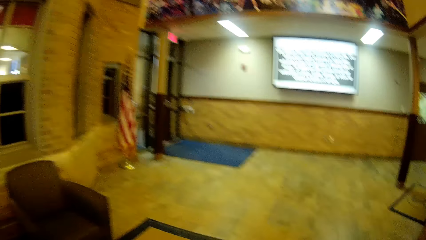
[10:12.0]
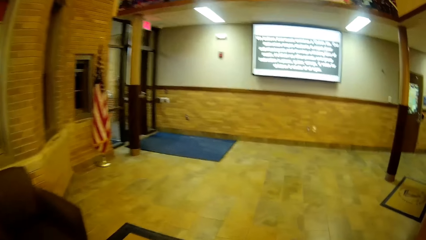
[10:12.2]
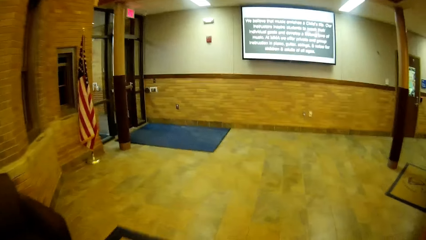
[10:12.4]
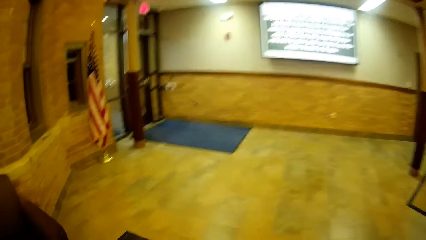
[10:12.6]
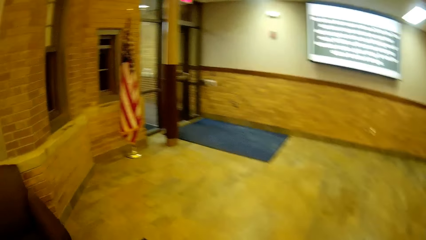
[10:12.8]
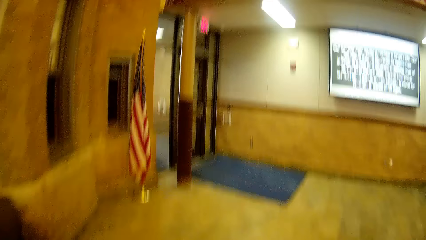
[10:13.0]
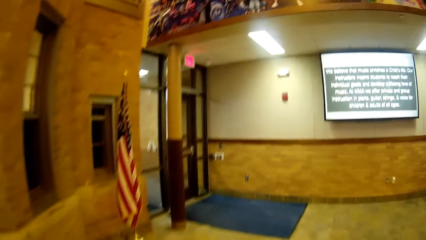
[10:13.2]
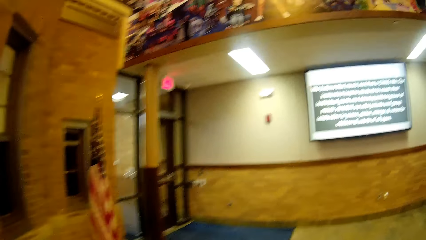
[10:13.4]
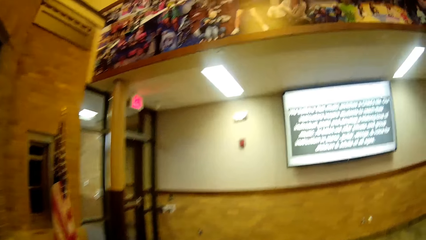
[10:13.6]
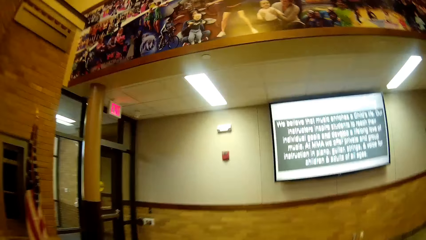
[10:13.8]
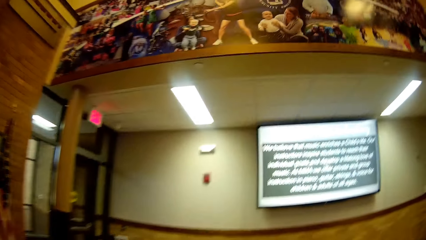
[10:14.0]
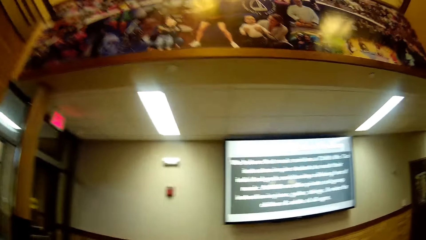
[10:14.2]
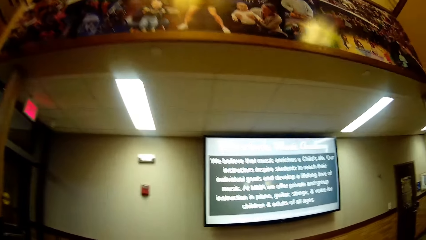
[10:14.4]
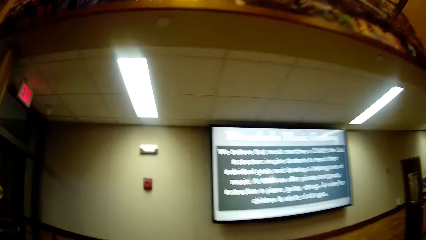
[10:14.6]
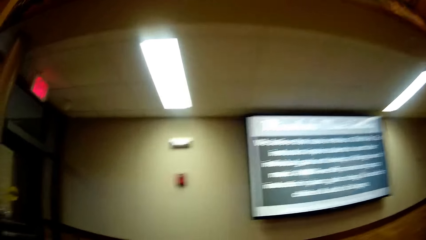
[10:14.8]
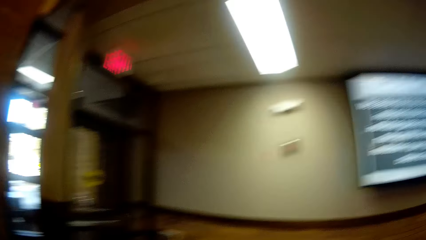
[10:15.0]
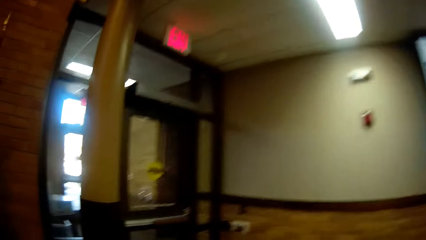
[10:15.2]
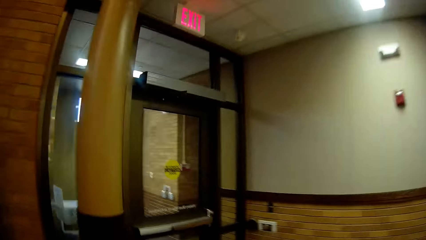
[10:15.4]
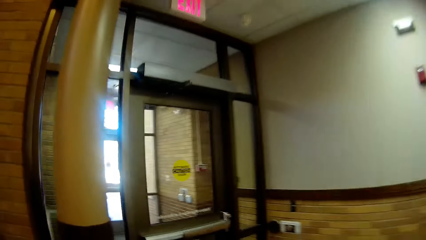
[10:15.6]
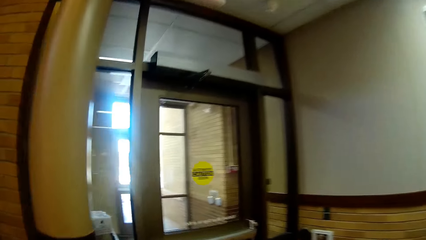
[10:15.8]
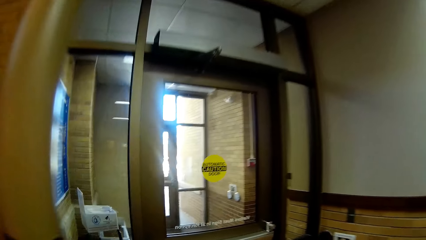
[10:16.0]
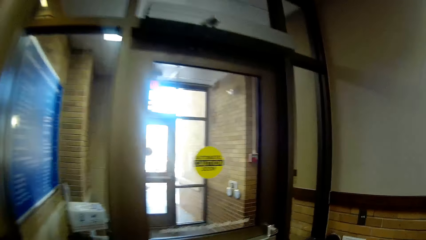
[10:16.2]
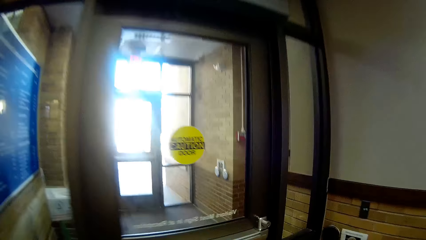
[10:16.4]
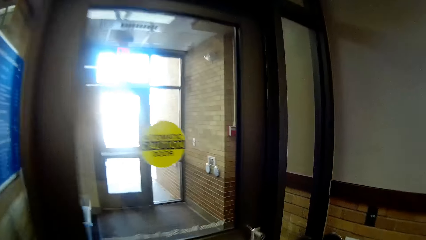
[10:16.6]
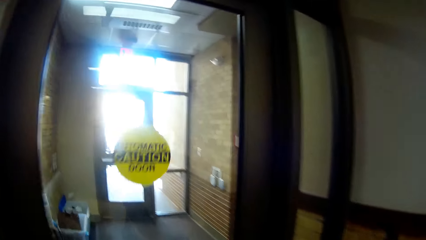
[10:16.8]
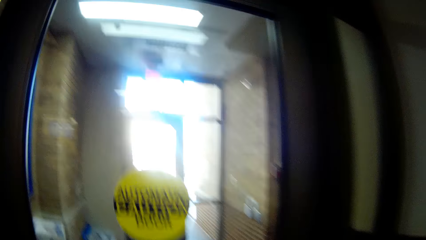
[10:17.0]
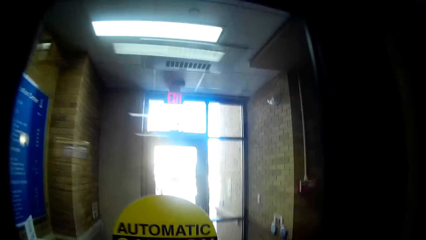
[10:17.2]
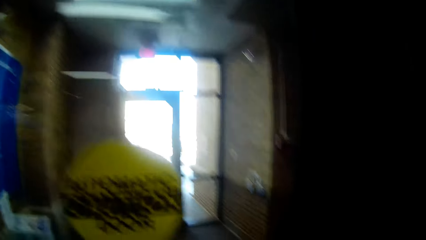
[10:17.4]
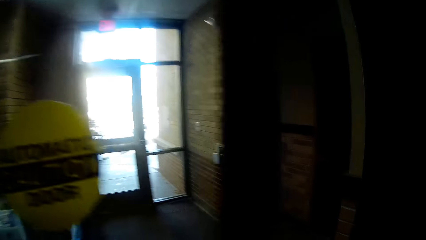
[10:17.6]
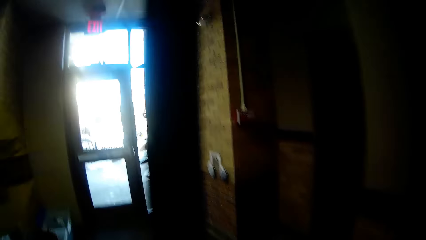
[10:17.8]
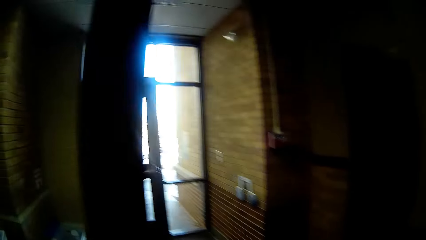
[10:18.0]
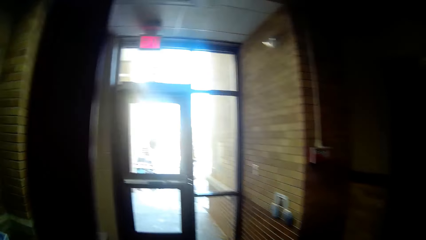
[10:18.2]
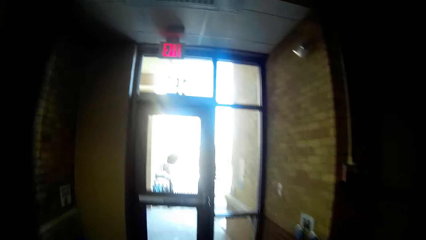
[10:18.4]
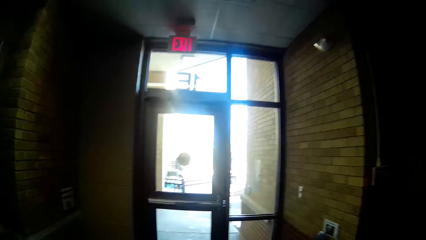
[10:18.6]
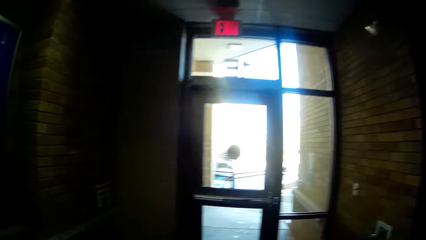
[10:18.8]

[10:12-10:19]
The camera wearer opens the door.

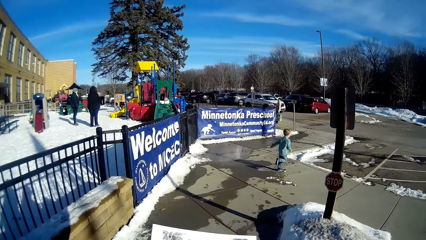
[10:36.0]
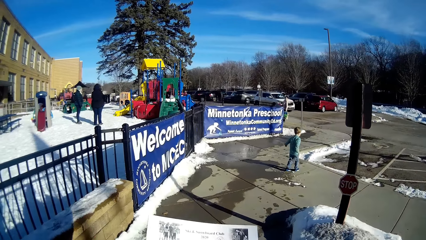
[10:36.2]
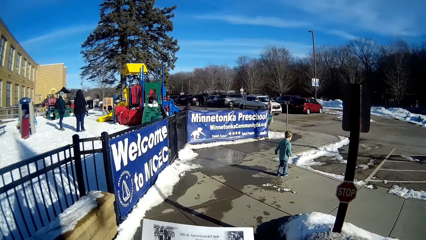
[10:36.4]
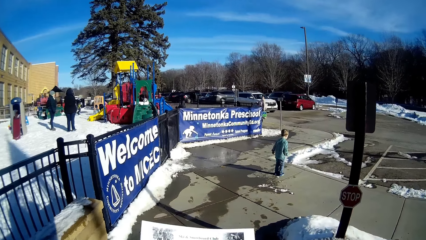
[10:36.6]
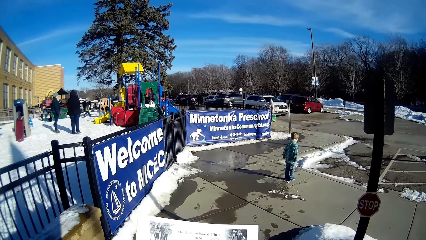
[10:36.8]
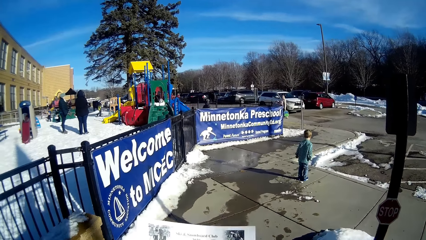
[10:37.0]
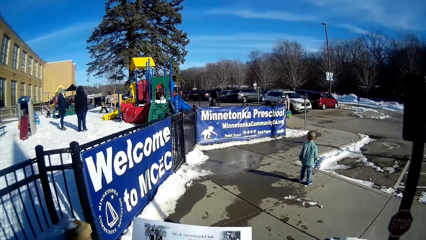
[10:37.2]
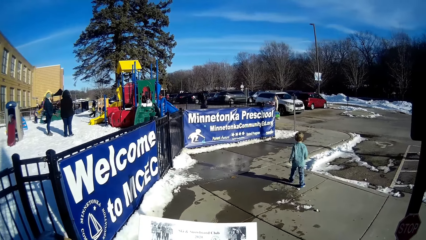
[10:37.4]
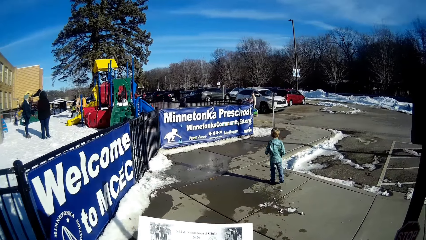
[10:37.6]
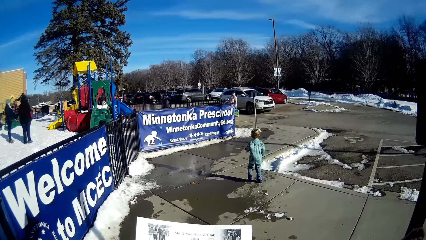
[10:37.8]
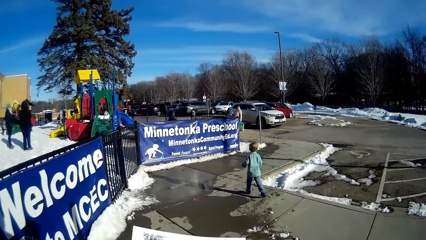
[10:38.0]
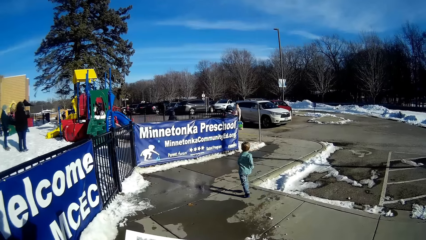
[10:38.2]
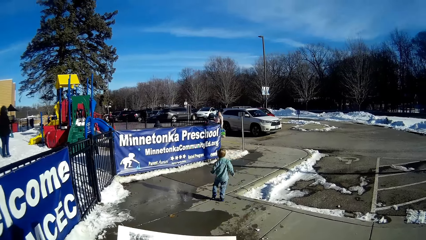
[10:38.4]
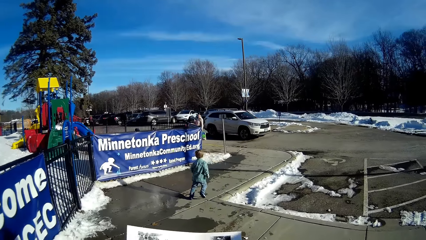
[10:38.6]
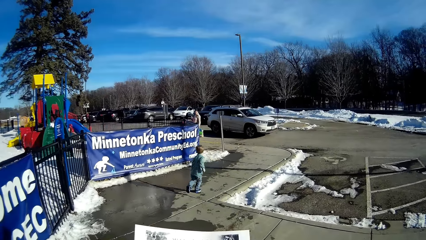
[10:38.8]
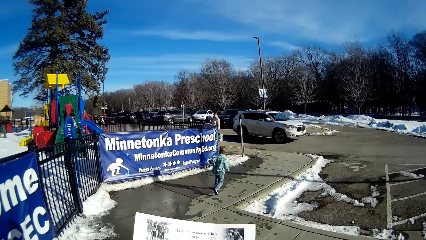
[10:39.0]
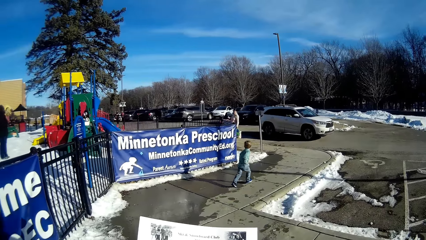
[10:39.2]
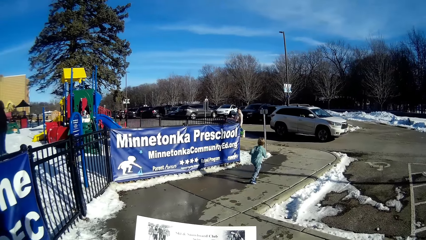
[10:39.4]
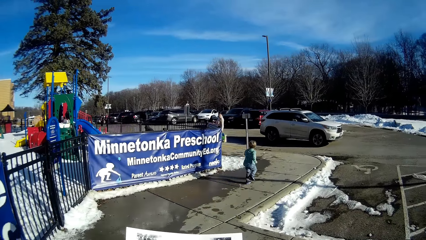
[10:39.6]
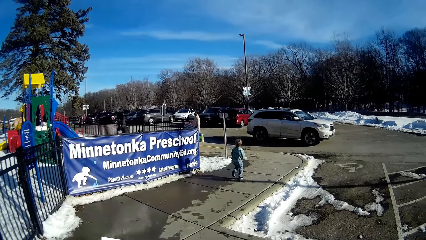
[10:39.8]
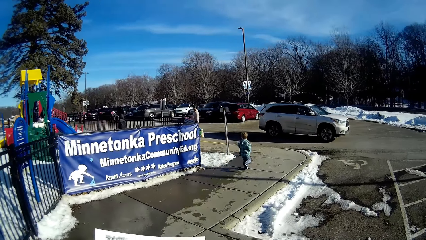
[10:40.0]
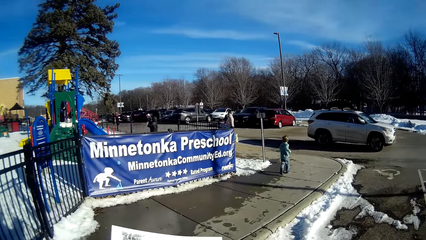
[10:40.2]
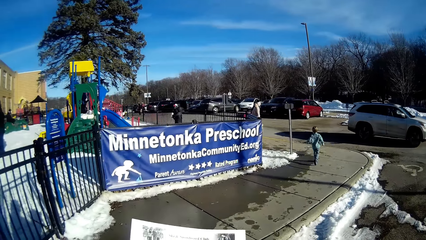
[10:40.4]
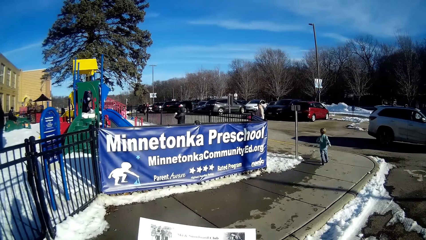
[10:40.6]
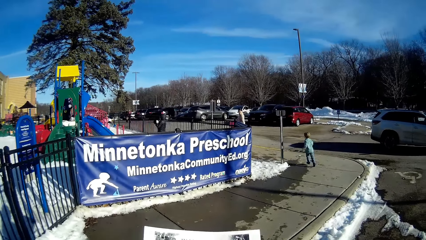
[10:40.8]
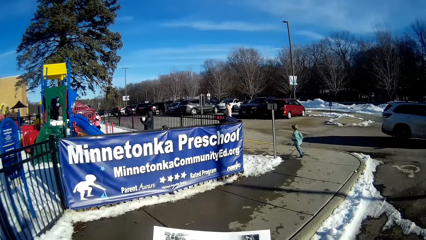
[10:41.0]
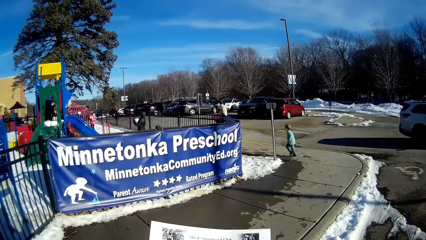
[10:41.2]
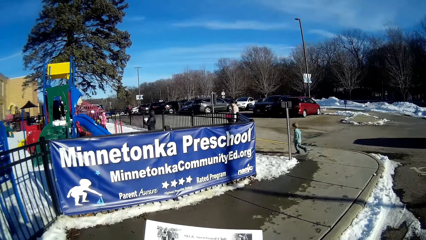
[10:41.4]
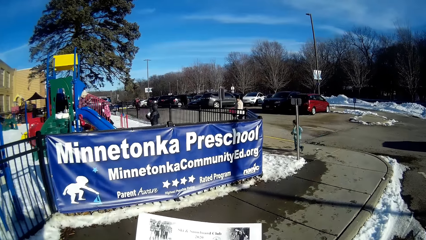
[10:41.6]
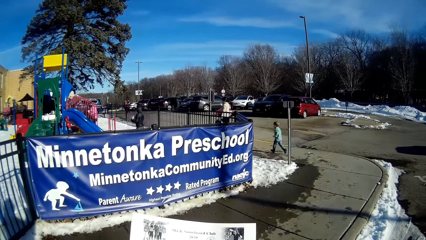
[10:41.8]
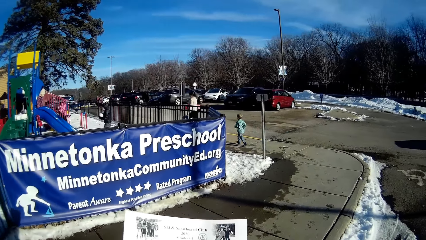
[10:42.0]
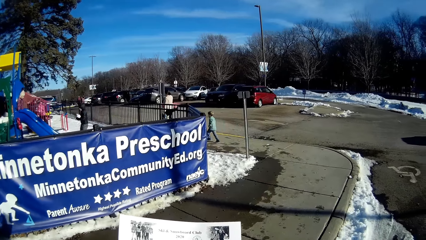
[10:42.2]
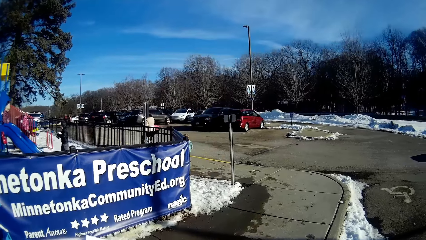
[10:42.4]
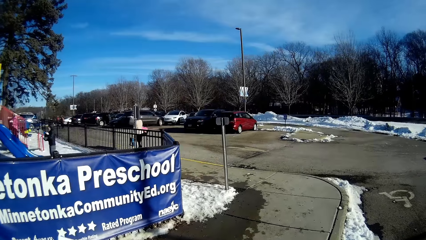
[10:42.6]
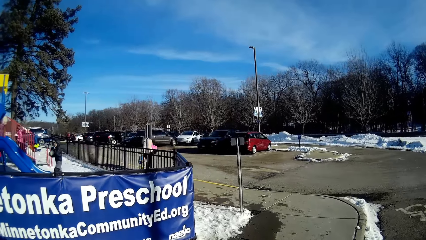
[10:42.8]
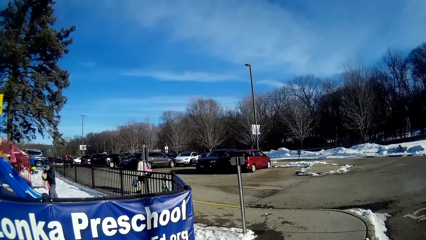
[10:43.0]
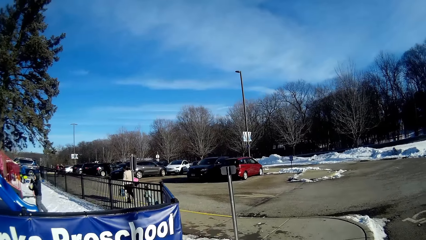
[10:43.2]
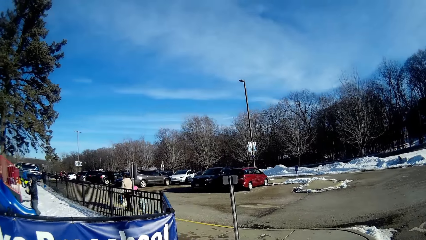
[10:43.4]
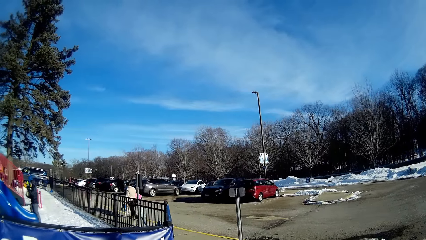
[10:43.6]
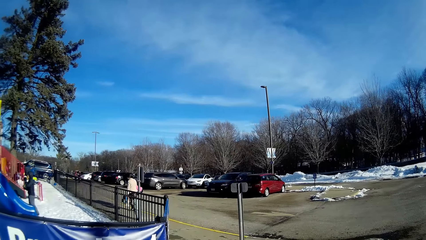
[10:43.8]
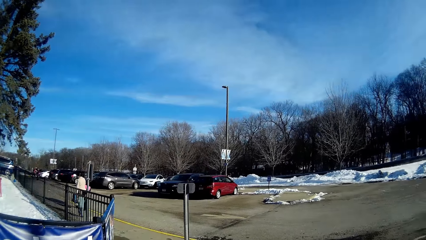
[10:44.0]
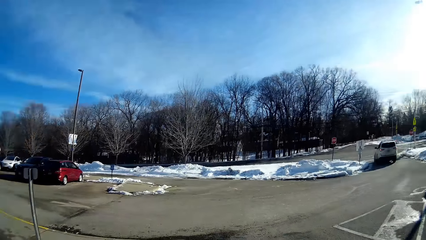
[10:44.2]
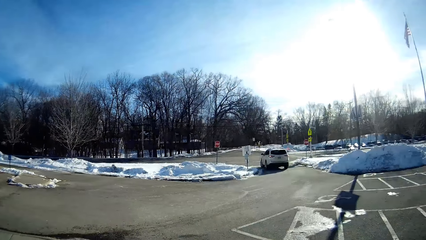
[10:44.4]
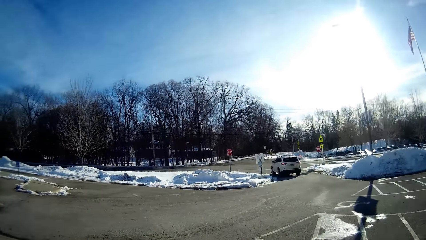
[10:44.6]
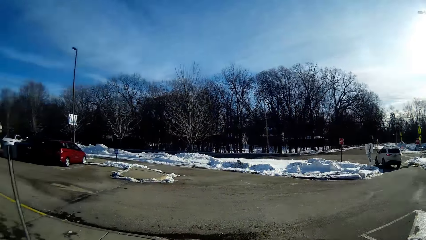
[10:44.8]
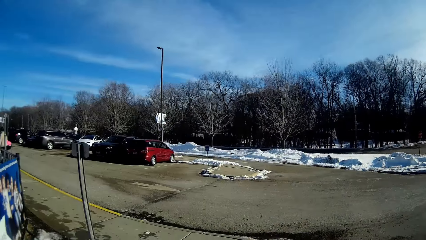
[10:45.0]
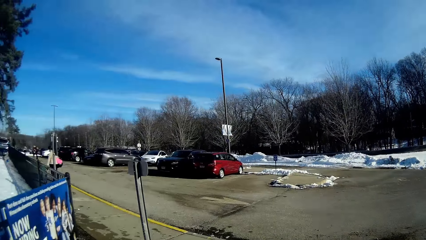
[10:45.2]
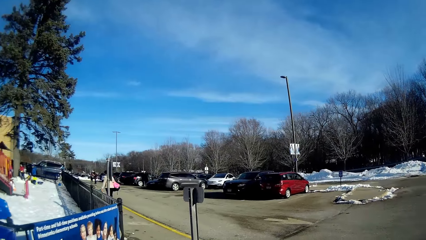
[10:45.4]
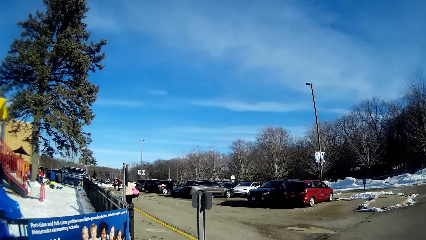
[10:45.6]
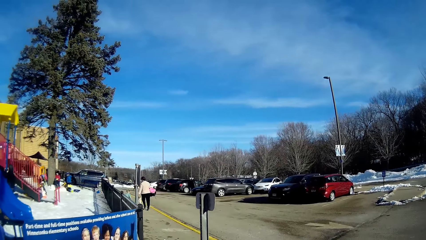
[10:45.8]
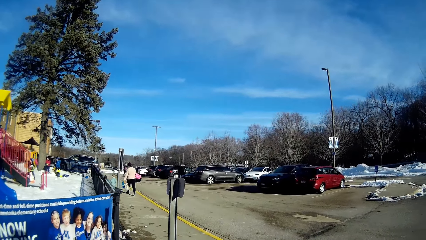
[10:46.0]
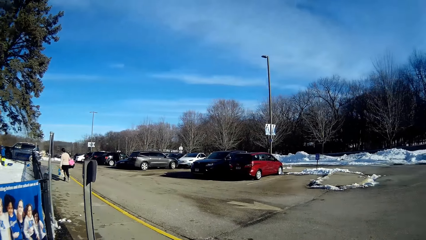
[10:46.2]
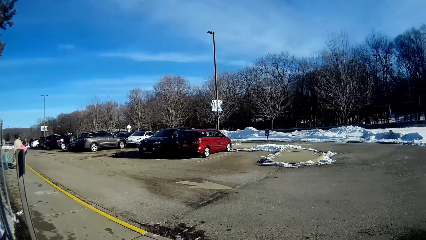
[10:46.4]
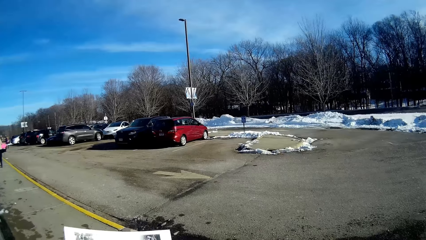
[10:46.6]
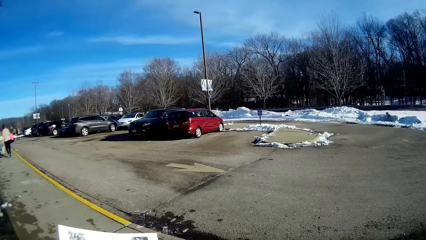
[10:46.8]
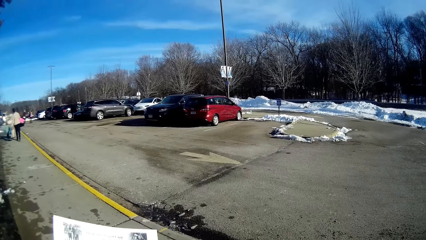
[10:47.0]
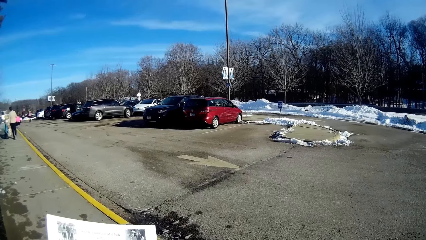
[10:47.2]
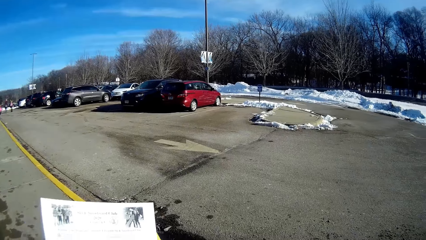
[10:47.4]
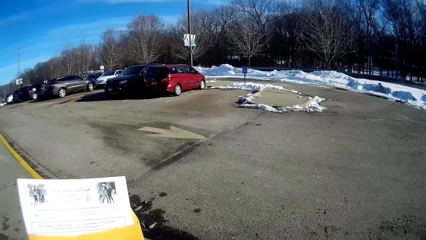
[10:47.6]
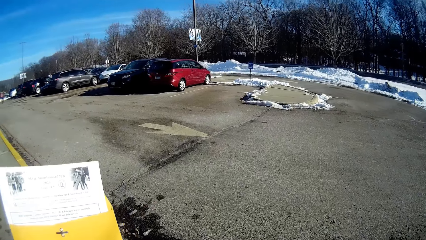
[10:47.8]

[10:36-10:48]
The camera wearer holds the paper while walking.
